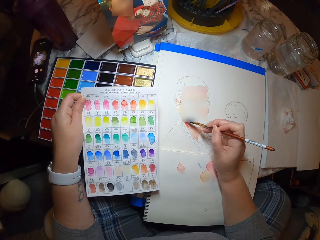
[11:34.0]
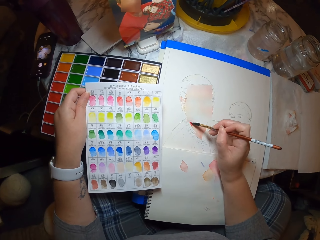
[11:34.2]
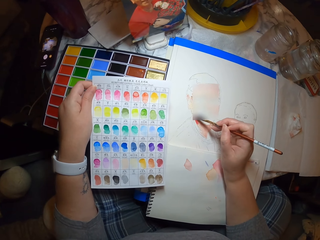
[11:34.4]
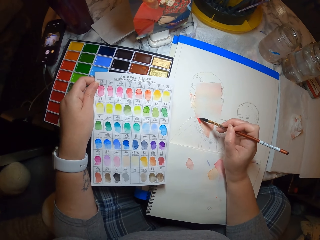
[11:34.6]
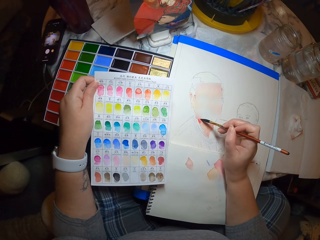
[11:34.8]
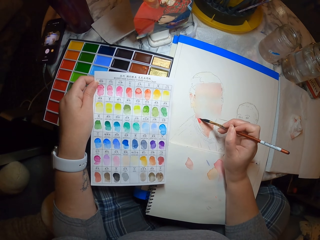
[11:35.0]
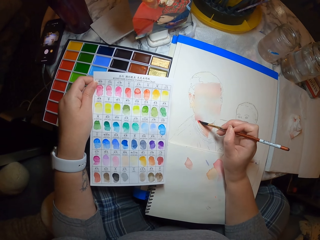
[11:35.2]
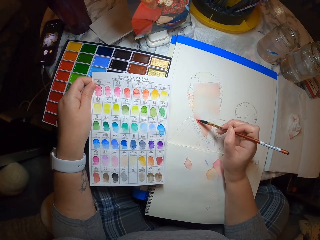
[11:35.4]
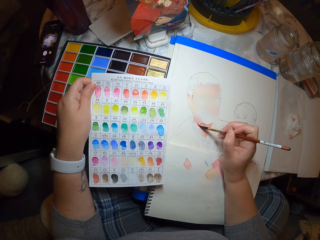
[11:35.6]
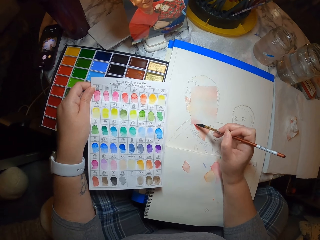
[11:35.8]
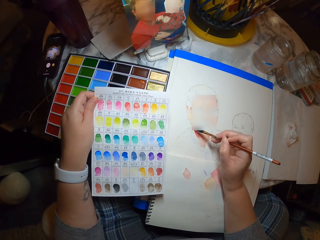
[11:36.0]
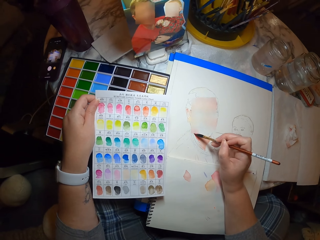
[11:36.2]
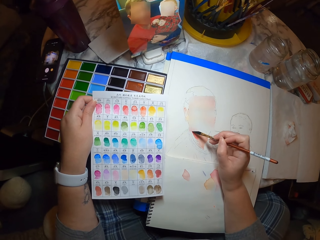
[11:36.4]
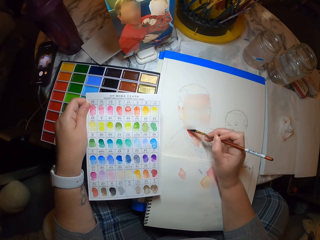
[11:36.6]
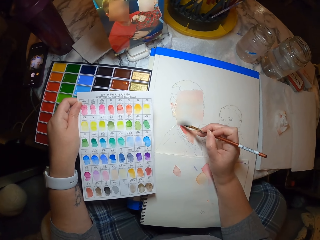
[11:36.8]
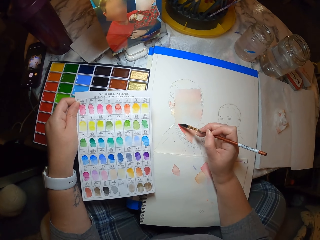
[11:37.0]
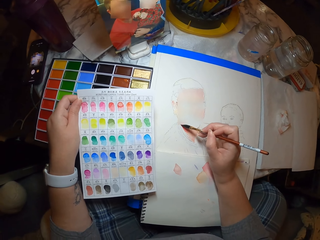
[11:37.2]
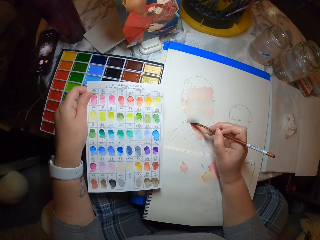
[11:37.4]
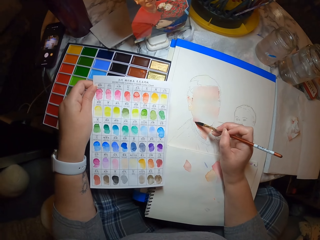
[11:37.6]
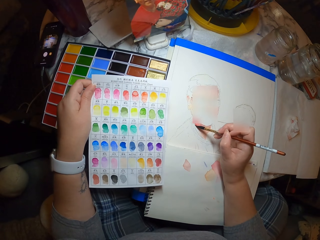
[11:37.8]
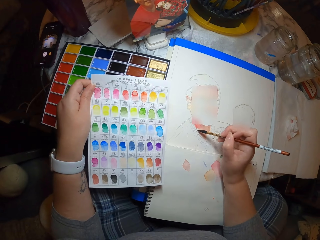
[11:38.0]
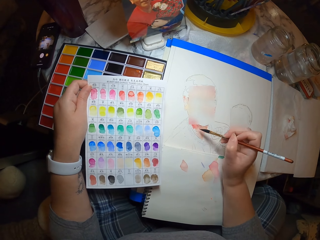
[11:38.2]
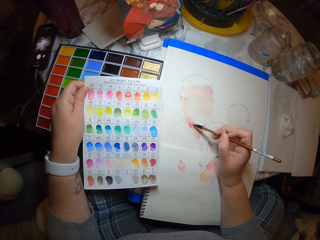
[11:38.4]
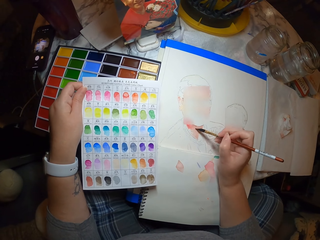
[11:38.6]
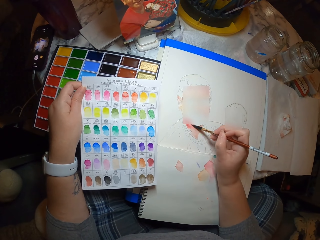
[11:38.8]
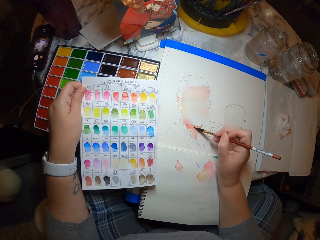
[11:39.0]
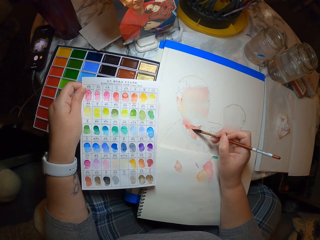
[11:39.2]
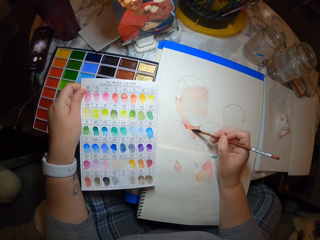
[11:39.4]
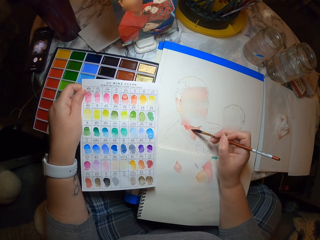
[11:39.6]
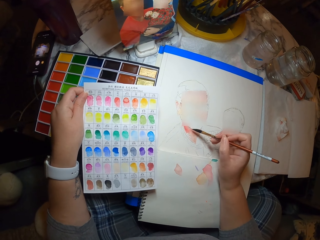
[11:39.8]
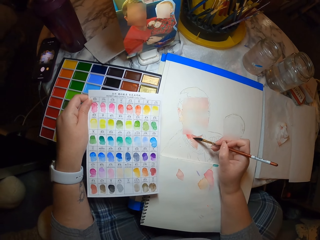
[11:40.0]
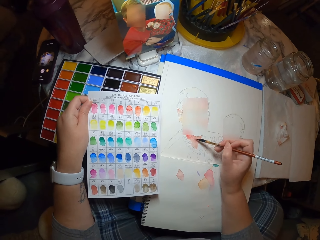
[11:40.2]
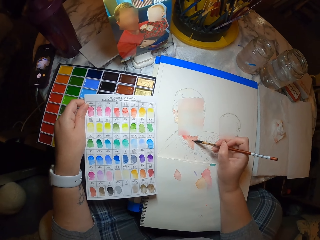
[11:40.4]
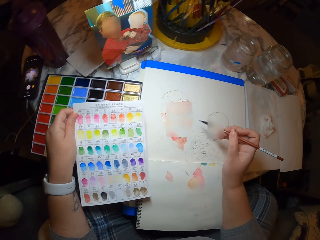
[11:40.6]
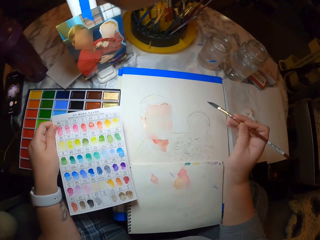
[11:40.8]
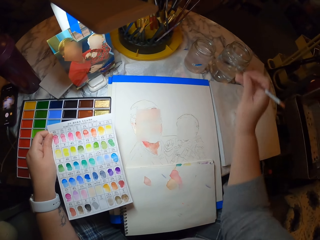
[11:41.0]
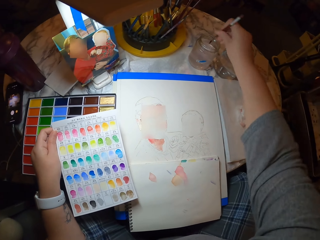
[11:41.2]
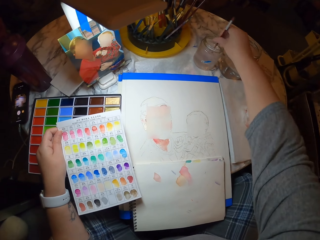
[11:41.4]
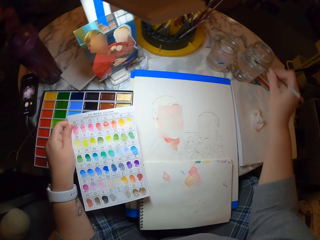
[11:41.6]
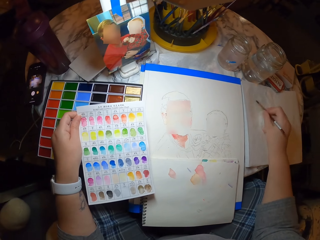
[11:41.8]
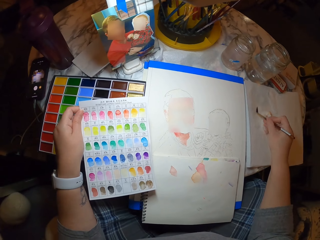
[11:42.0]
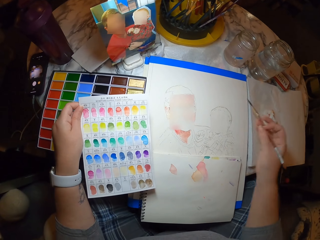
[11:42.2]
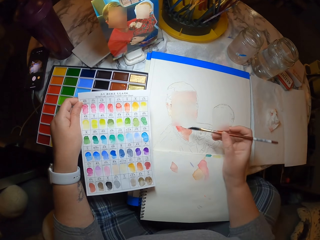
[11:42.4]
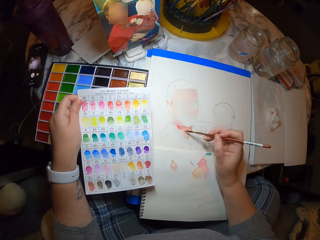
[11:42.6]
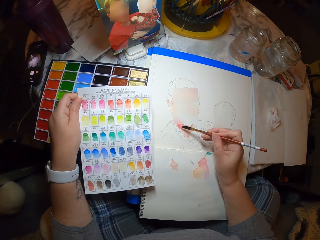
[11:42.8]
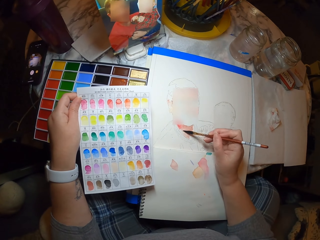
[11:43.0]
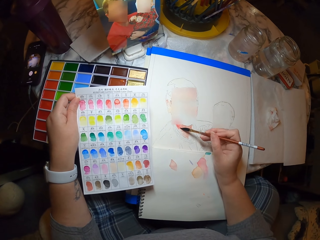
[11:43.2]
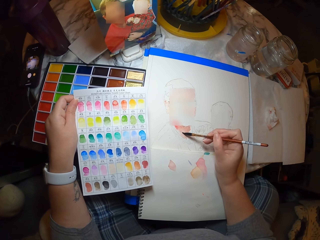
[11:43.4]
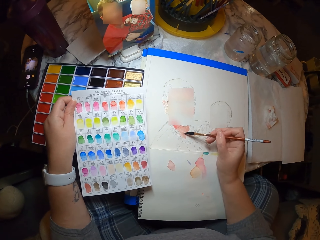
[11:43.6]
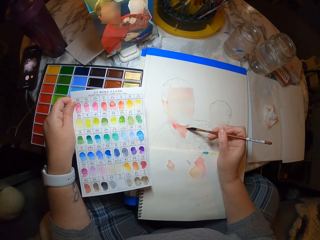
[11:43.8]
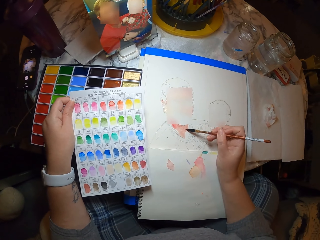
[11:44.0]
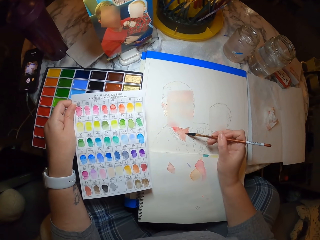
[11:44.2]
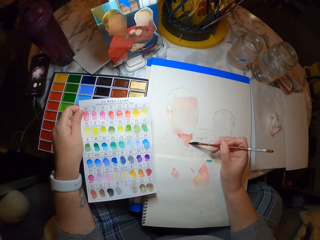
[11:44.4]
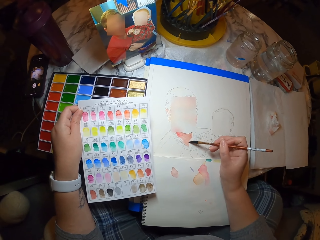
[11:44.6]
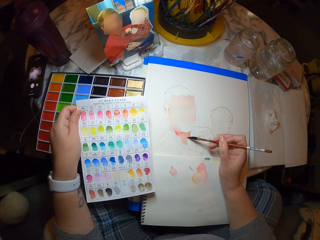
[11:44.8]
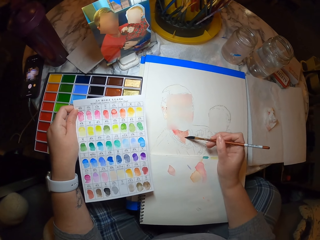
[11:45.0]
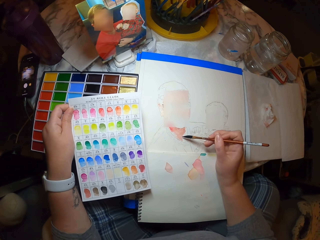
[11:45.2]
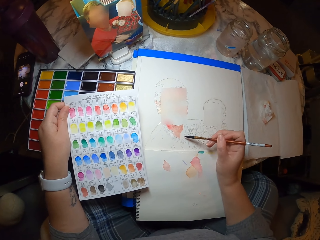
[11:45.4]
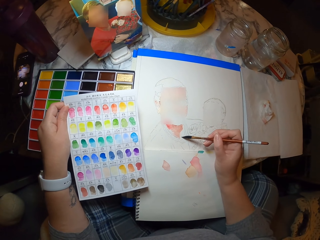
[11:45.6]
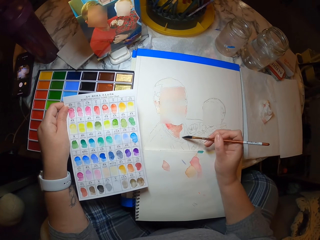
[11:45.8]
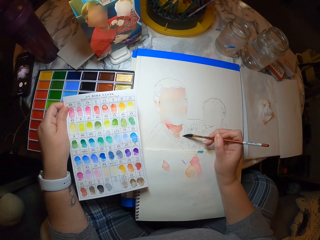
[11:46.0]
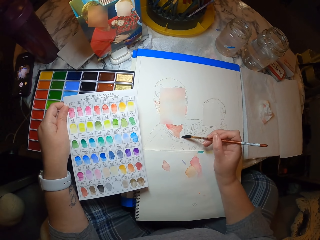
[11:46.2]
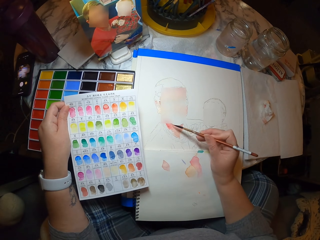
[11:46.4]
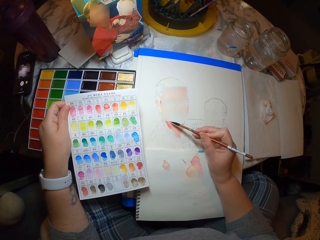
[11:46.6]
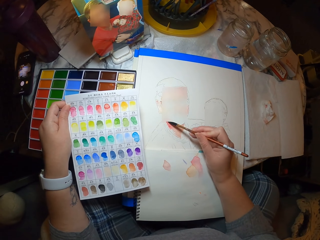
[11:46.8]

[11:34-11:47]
The camera wearer moves their head. They dip a brush in water in a jar. They move their hand. They dip the brush in water. They rub the brush on a book. They paint the drawing.

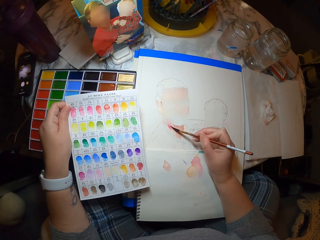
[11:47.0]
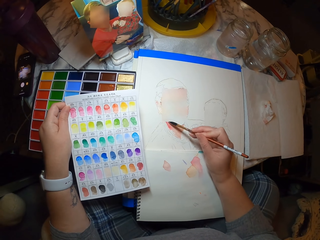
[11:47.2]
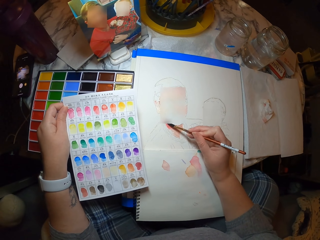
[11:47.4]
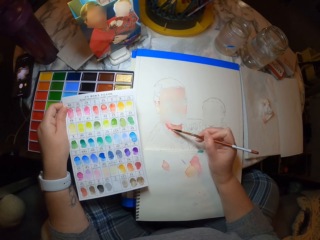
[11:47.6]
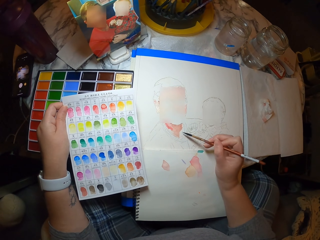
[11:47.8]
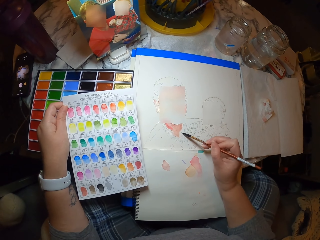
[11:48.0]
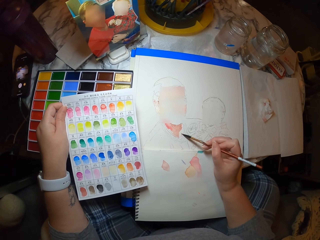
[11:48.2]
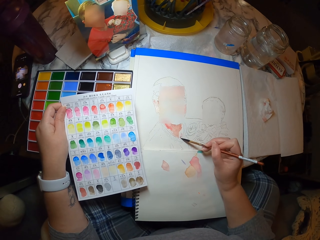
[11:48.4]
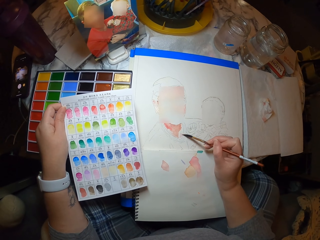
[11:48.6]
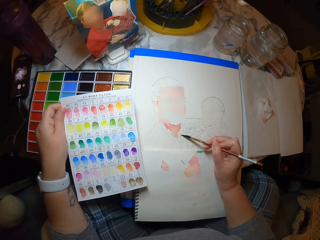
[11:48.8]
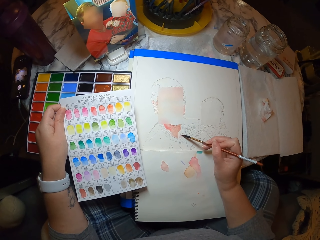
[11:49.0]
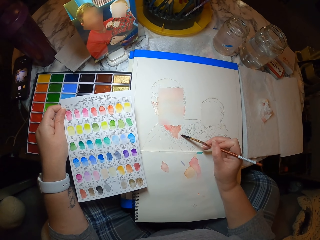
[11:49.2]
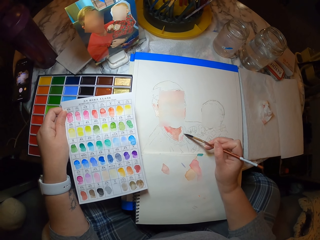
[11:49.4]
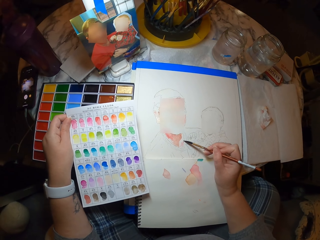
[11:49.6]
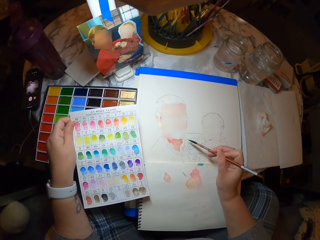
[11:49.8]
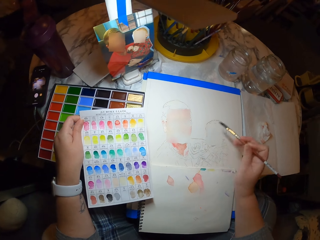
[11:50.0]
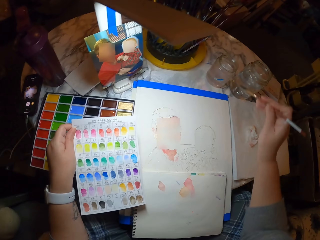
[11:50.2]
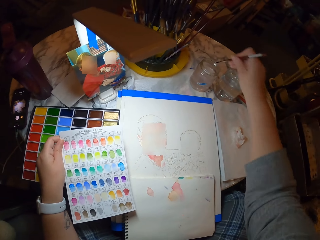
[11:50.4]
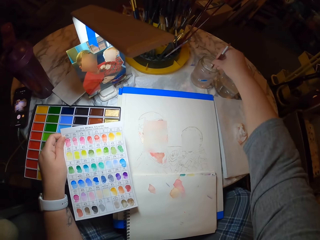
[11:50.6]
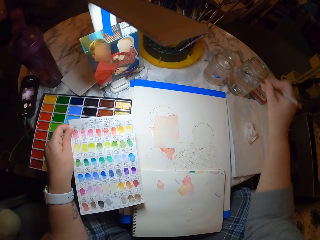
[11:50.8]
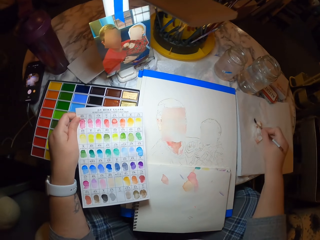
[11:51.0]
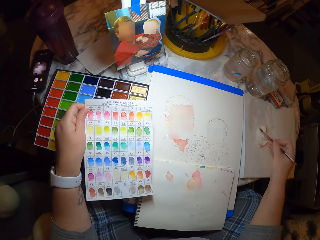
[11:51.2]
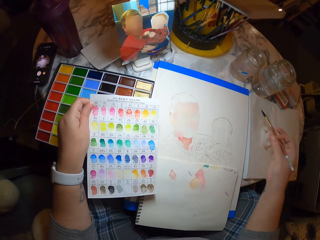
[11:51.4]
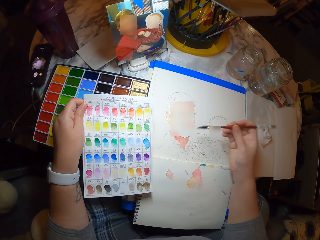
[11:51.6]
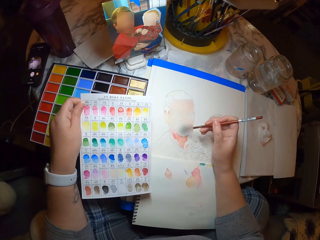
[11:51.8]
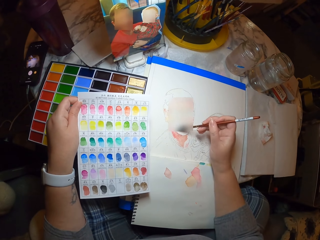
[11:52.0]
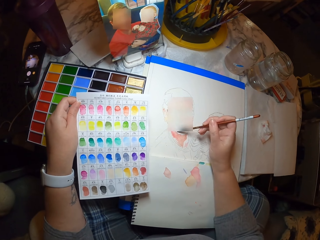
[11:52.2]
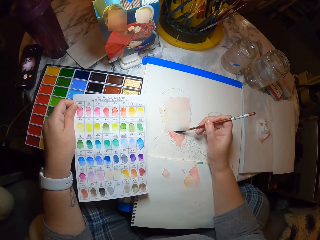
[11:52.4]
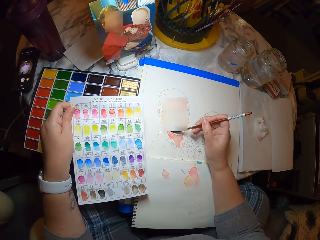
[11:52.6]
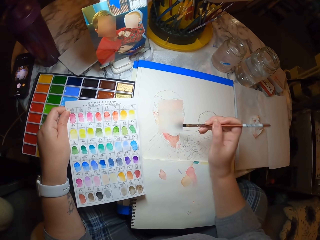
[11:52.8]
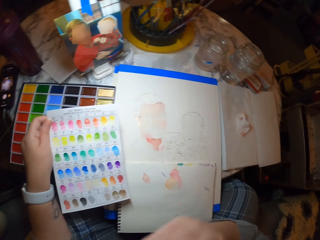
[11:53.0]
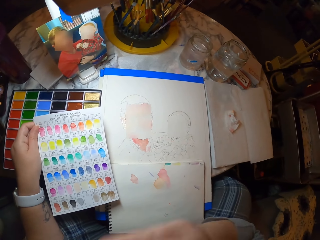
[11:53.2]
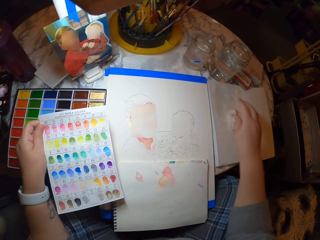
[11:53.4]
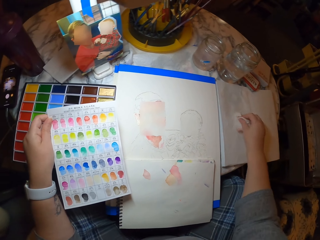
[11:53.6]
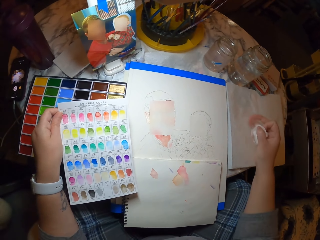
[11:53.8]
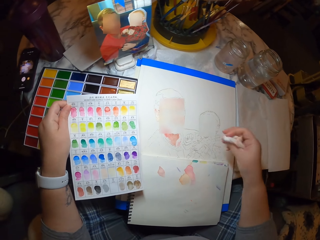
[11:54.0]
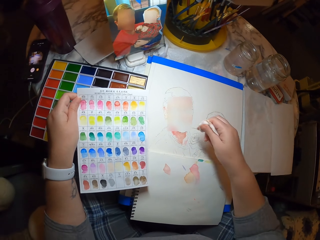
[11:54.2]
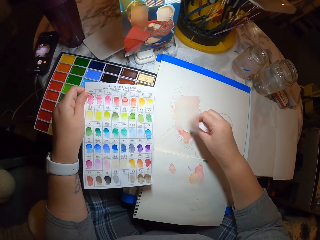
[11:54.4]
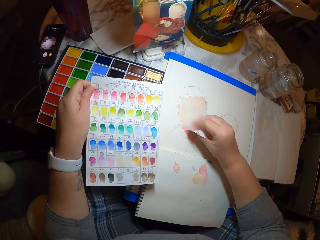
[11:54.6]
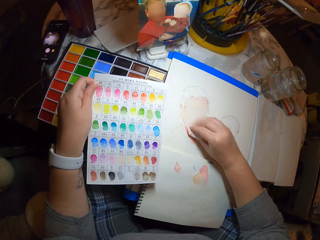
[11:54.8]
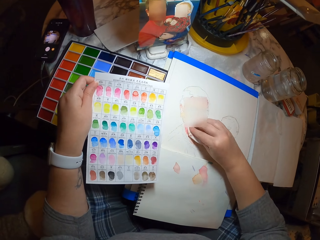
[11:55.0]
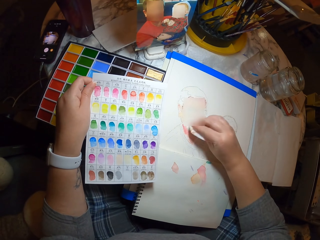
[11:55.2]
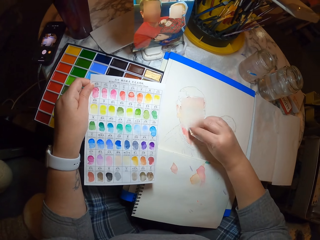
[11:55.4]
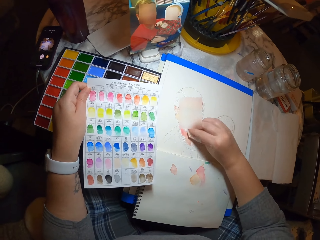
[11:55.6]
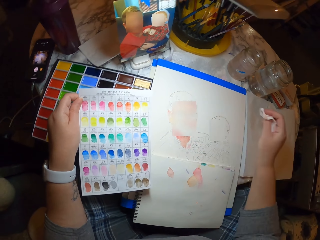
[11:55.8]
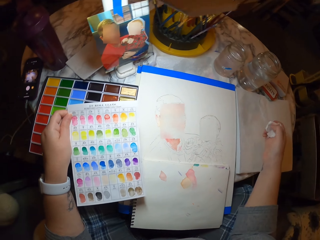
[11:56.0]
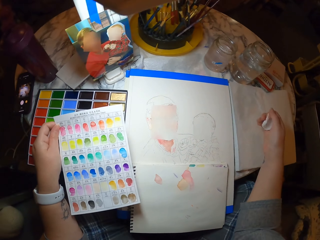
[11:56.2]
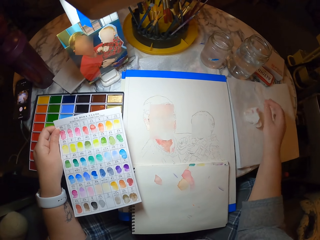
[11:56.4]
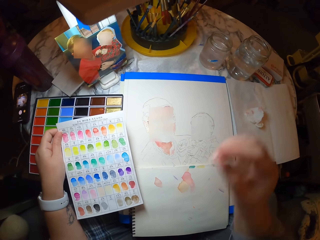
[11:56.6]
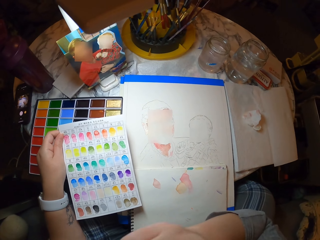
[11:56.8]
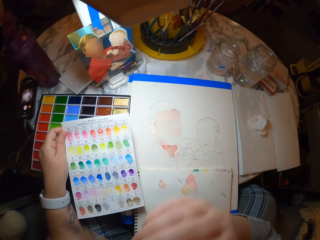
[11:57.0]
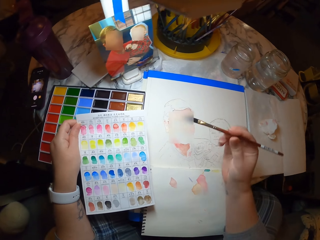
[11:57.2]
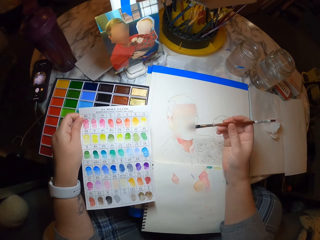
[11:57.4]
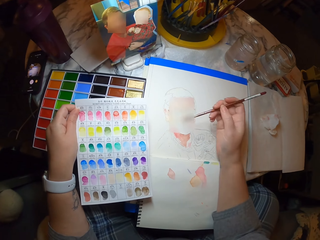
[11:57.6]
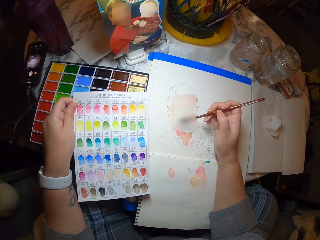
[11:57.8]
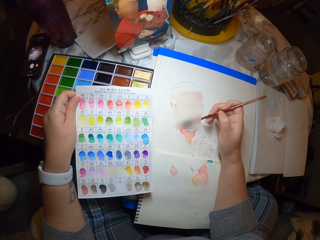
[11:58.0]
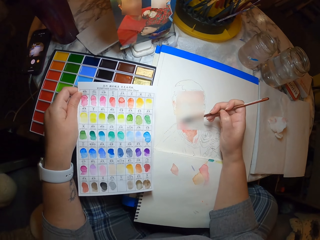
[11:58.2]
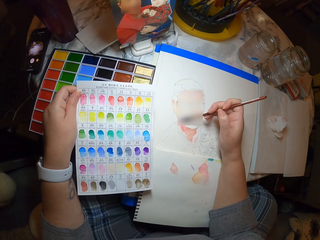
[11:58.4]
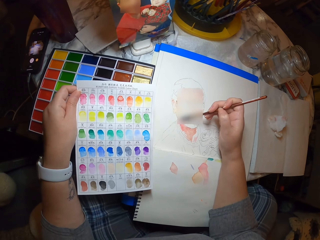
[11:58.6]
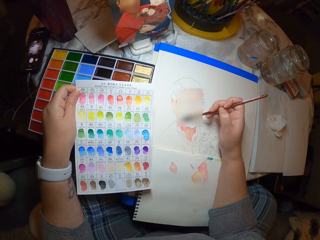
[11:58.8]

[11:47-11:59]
The camera wearer dips the brush in water in a jar. They rub the brush on the book. They paint the drawing. They move their hand. They put the brush on the mouth. They pick up a serviette. They clear excess color. They rub the drawing with the serviette. They move their hand. They put the serviette on the book. They take the brush. They paint the drawing.
